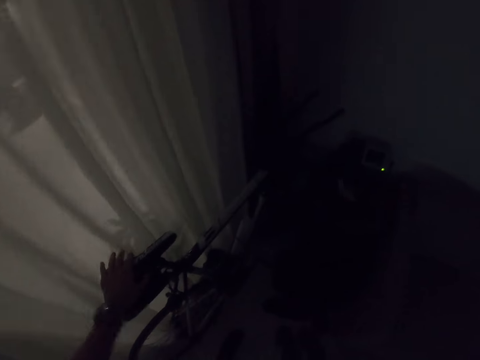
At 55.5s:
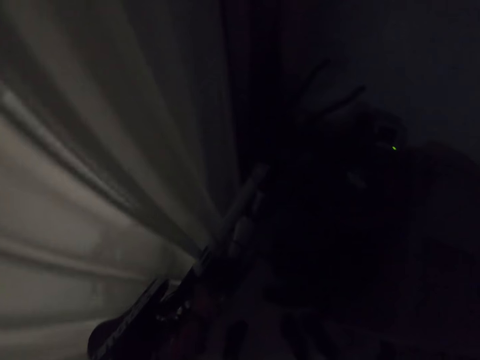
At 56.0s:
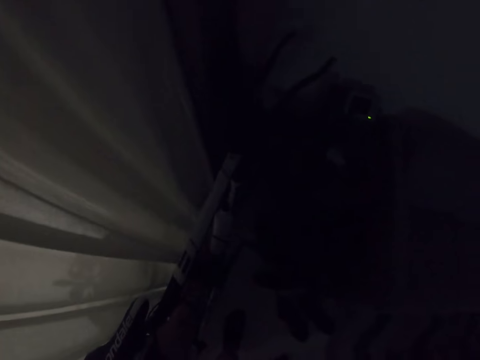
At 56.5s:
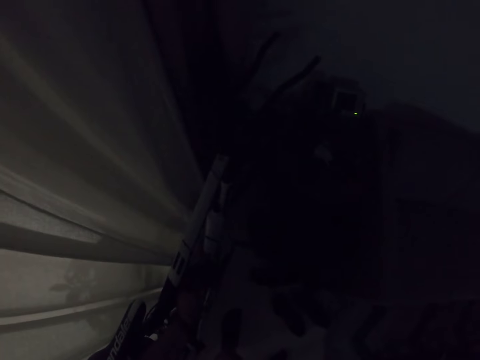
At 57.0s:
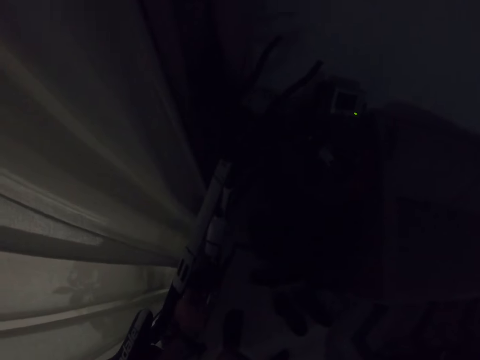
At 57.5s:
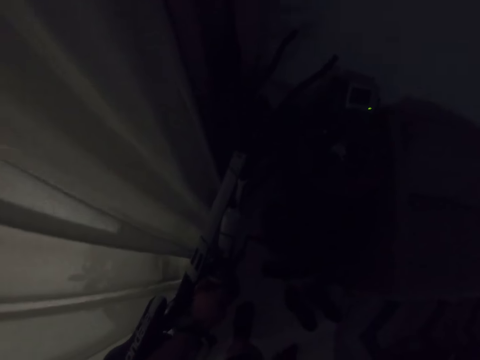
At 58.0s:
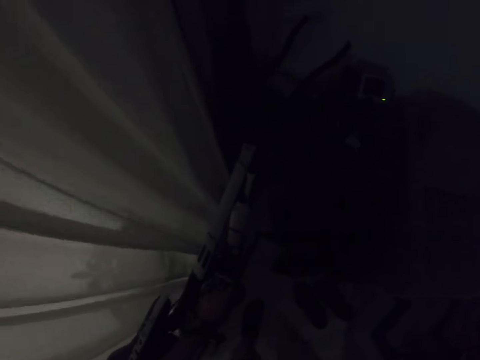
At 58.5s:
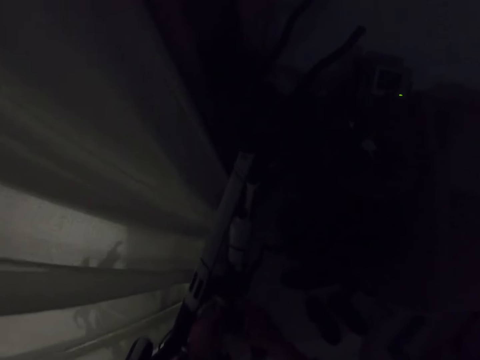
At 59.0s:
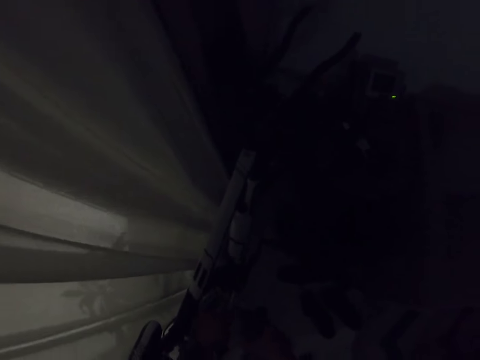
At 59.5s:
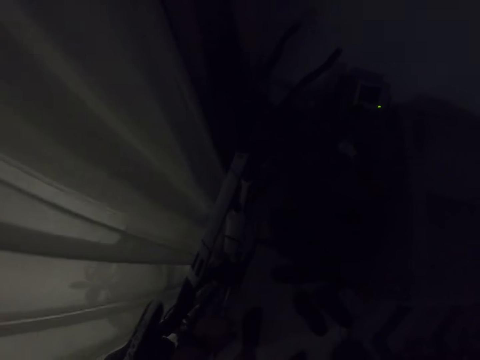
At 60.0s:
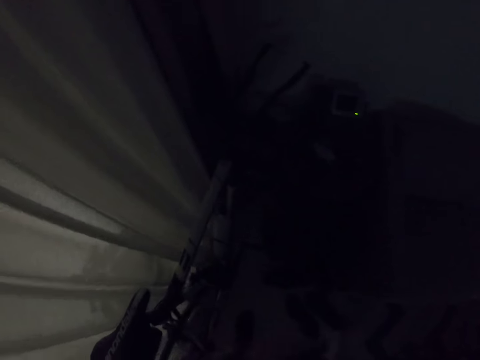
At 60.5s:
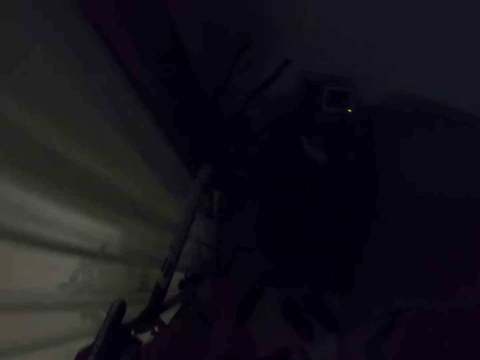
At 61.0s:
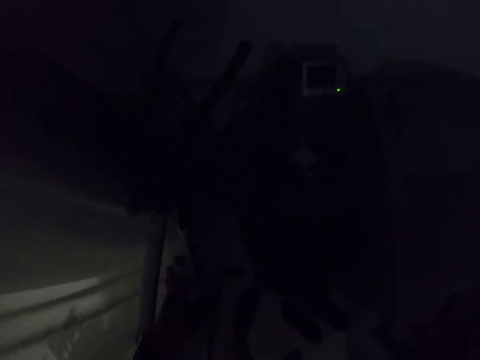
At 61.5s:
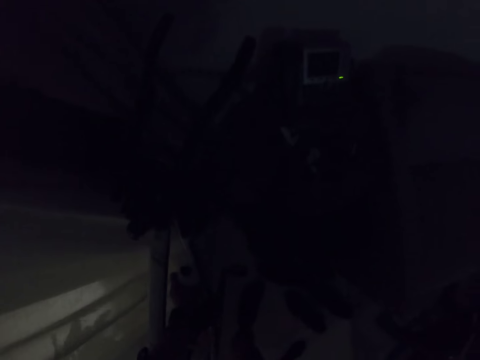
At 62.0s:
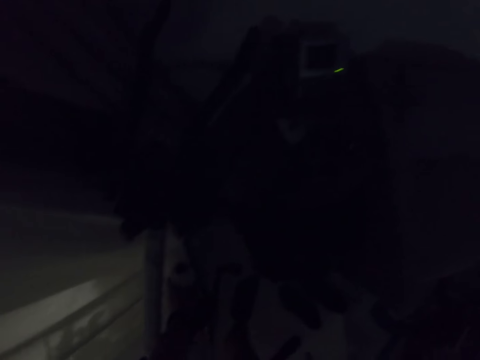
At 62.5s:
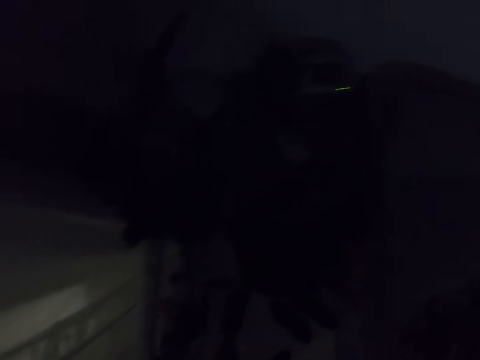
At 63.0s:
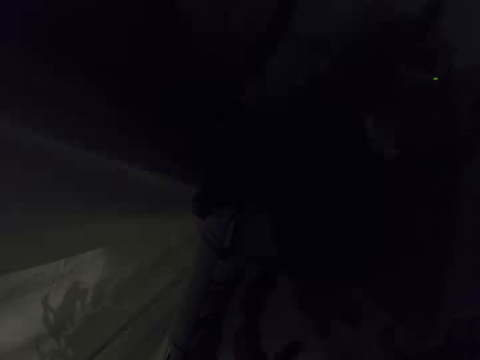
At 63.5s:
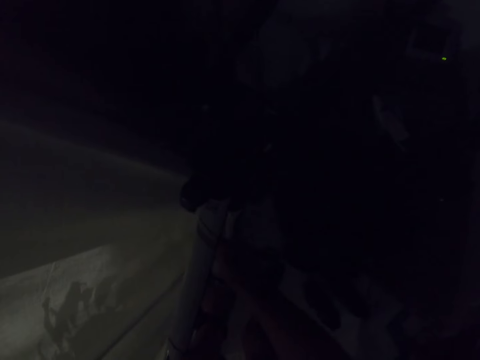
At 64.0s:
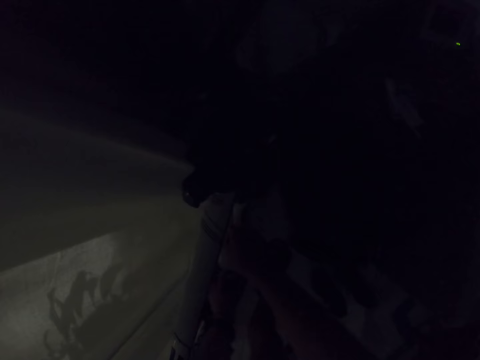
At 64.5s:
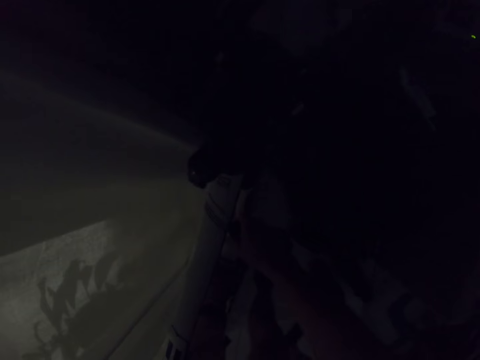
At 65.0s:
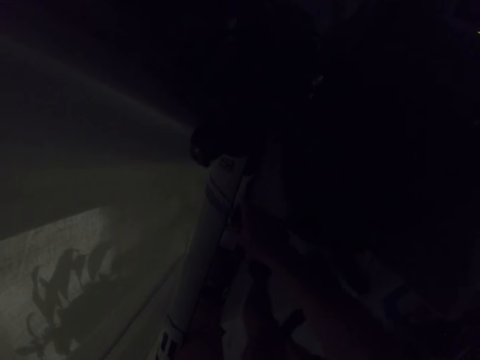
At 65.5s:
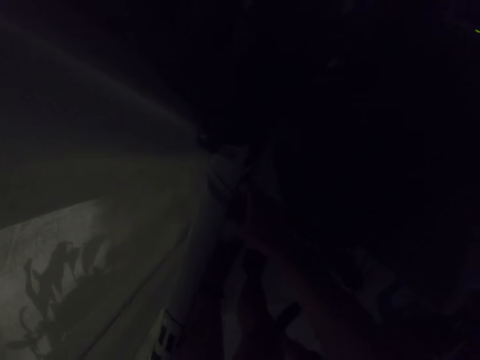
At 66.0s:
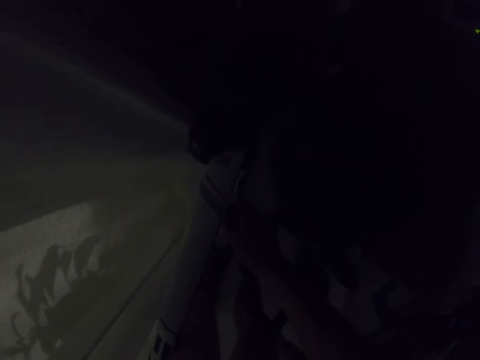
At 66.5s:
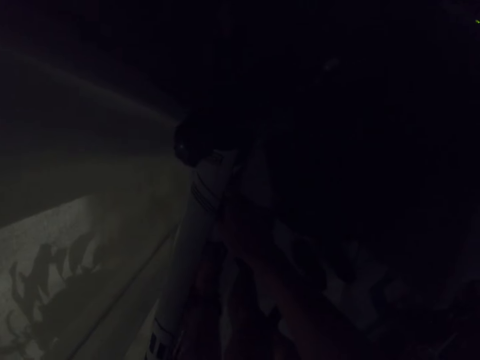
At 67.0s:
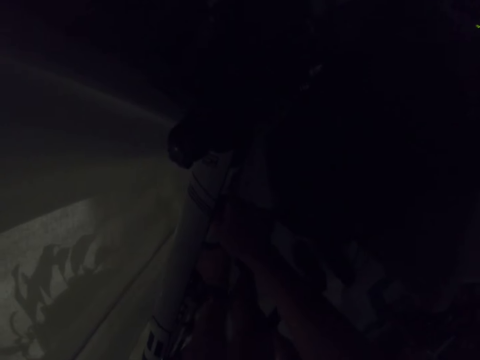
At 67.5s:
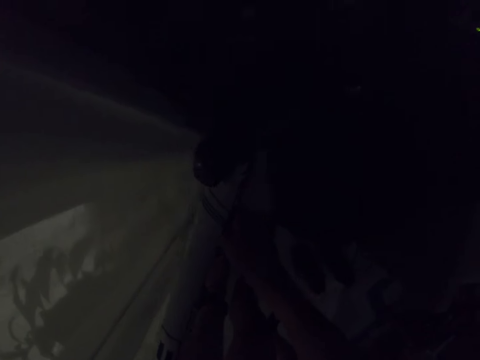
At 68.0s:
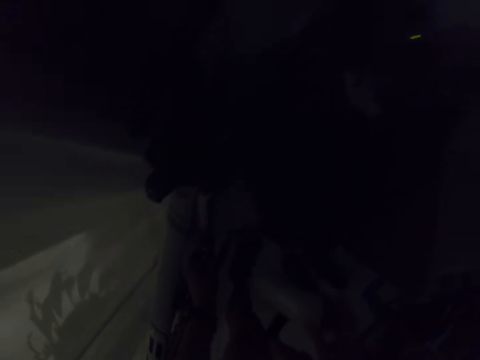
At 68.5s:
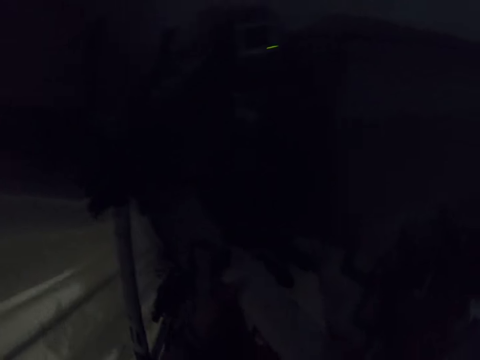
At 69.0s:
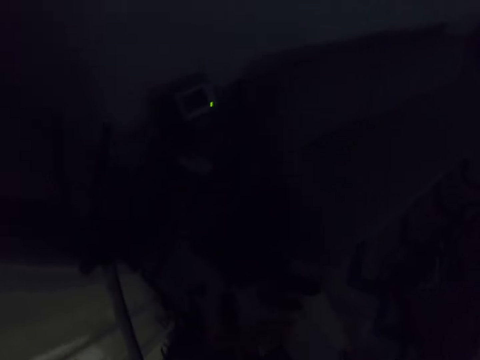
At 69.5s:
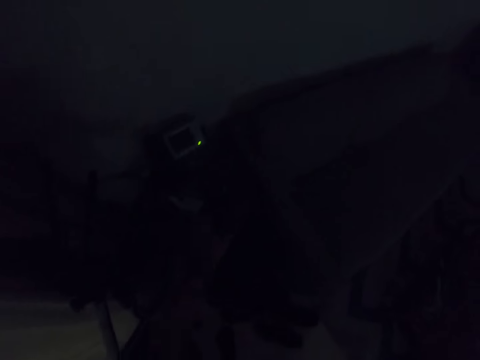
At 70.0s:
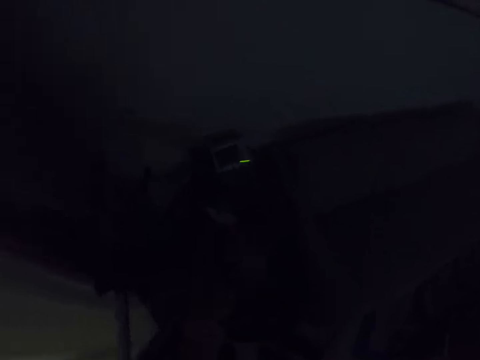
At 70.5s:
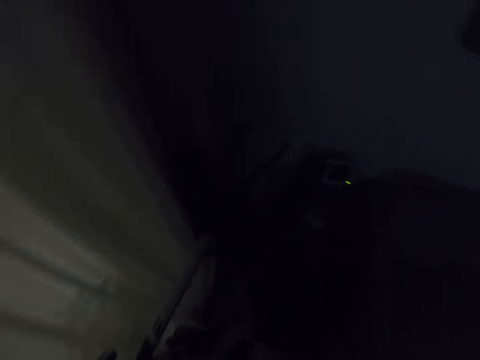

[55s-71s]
The camera wearer touches something on the bike. They hold the water bottle. They open the lid of the water bottle. They remove the water bottle on the bike. They pick up something.

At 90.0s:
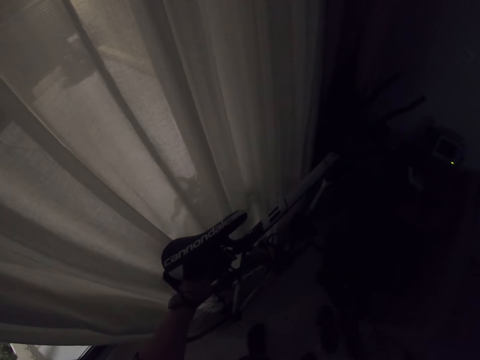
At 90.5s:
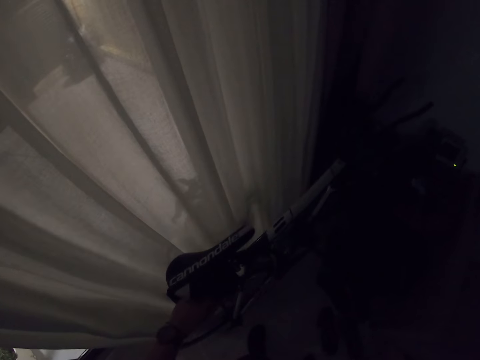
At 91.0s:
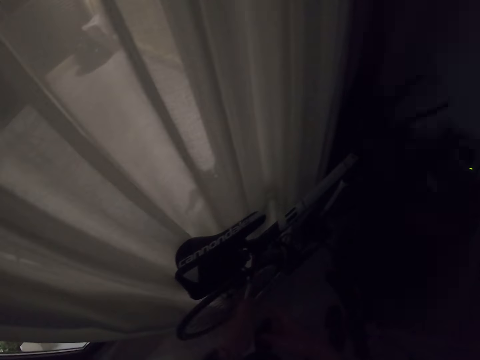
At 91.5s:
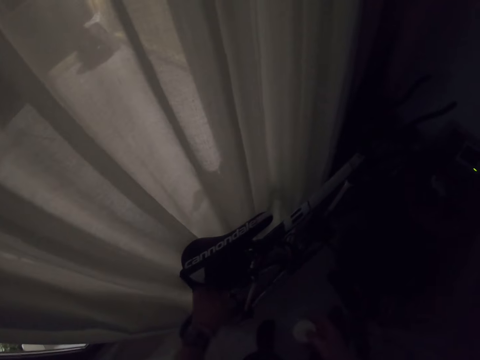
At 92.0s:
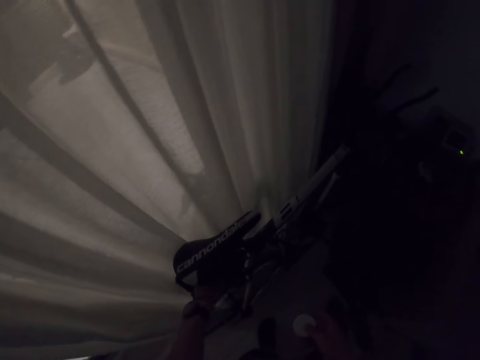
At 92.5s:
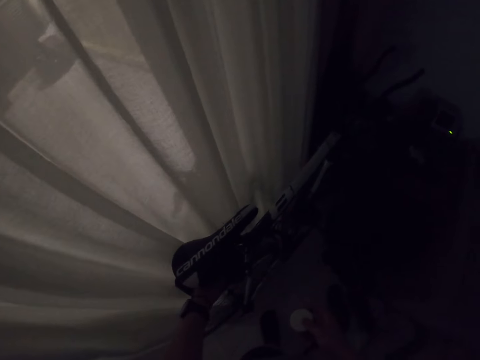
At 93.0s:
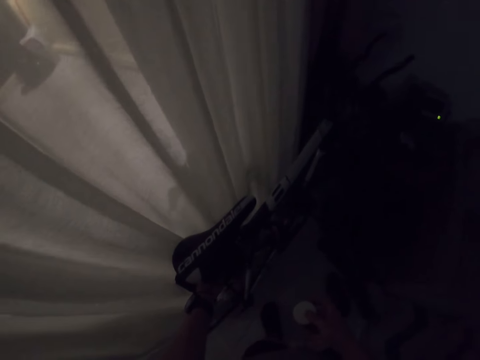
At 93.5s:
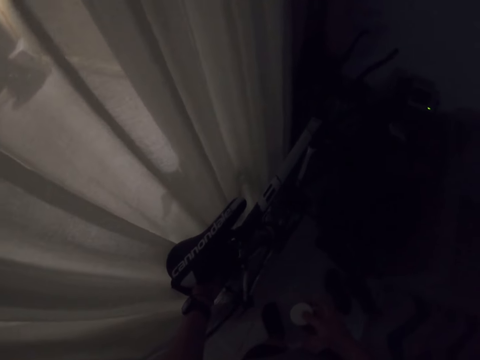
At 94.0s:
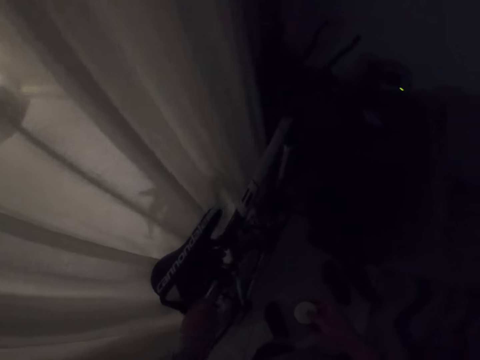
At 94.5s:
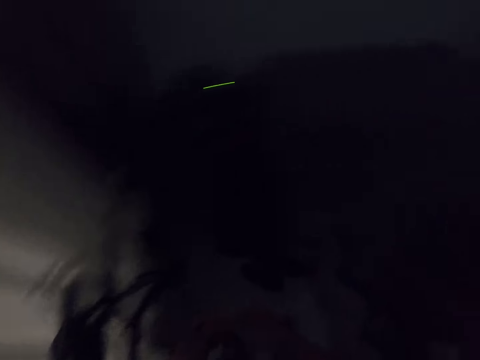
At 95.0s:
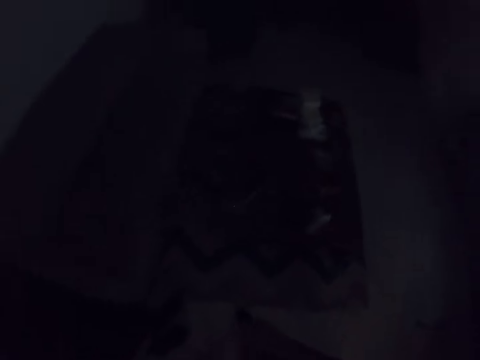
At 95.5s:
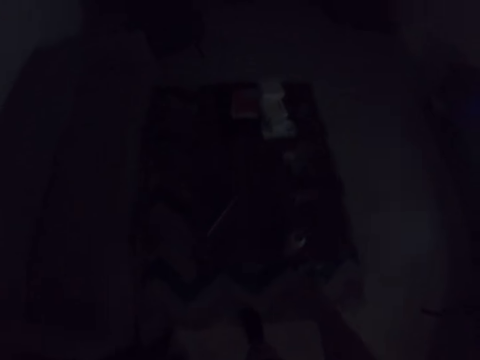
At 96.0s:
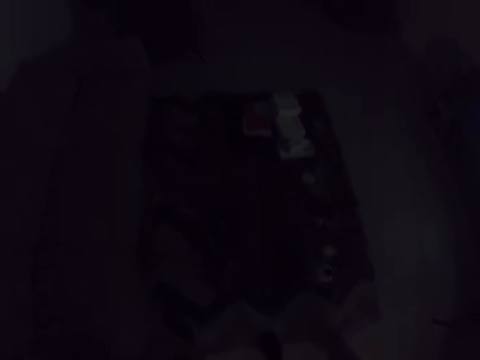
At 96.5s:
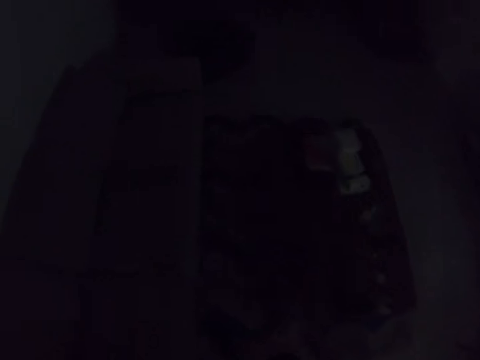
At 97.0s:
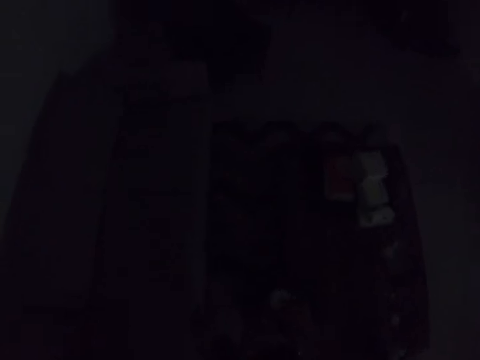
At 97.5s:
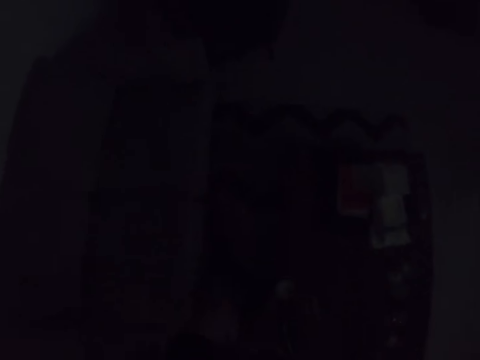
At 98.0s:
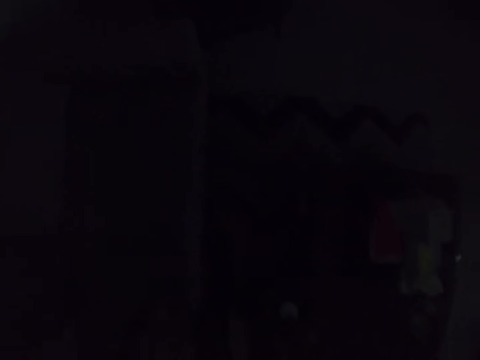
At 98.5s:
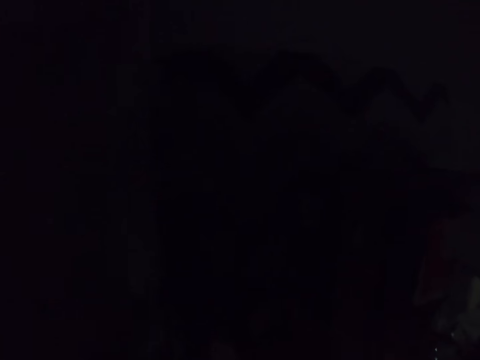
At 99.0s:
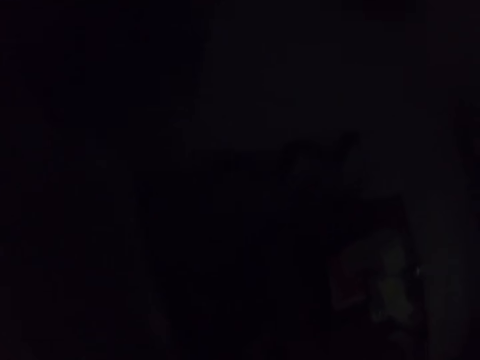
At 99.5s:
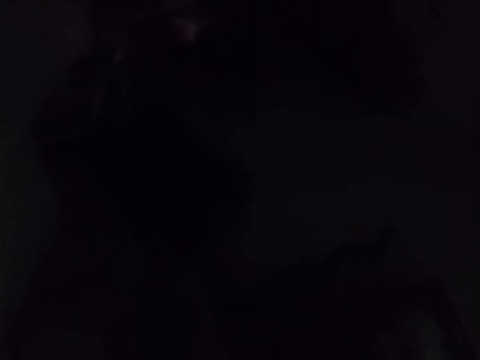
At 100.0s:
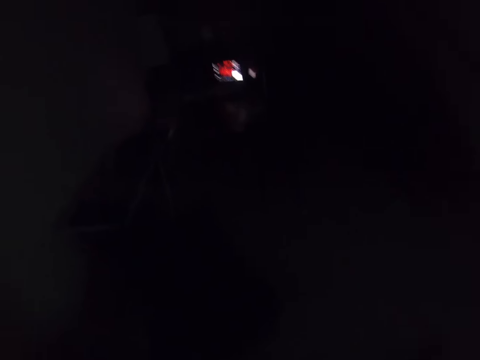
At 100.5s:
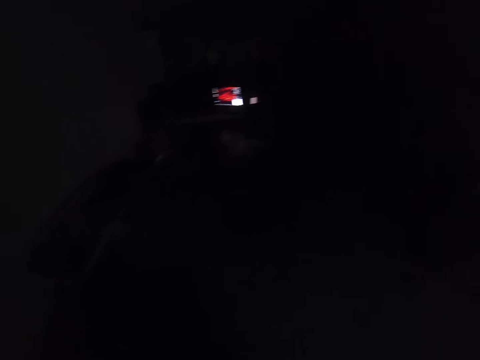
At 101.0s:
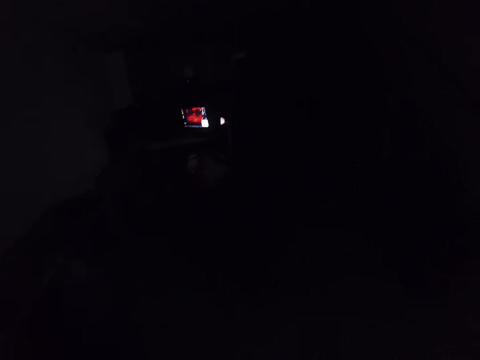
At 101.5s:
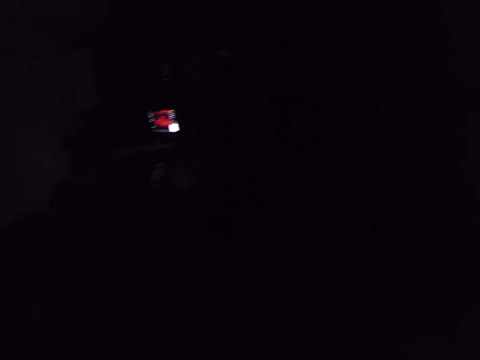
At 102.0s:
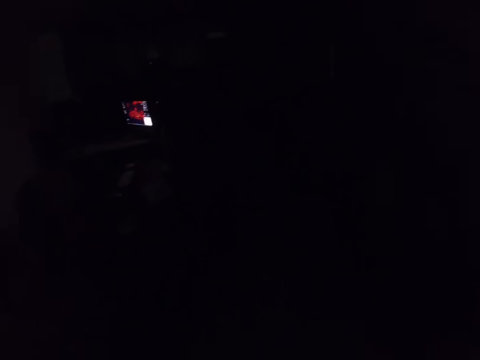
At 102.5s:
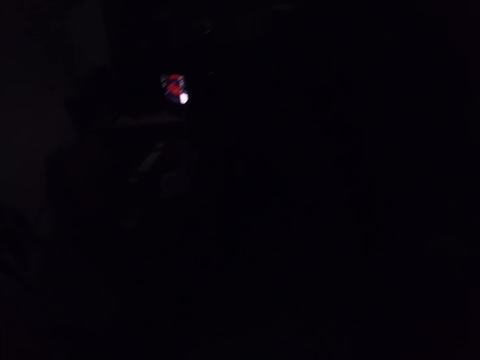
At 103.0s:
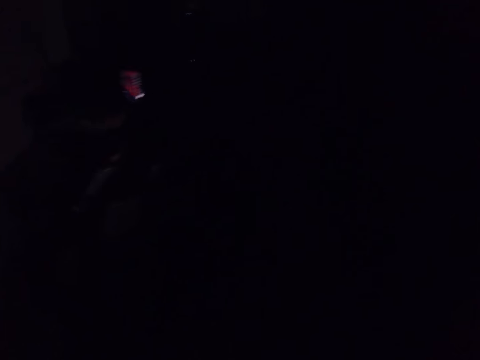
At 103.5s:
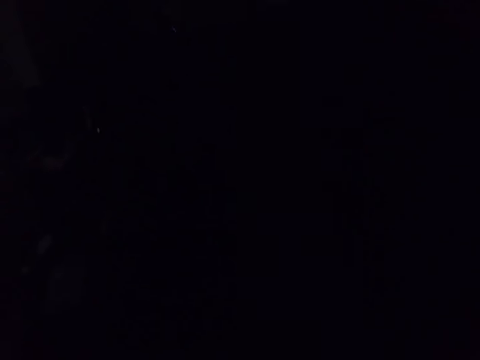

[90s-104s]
The camera wearer checks the bag on the bike. They pick up something in the bag on the bike. They drop something on the table. They walk around the house. They drop something on the bottom of the table. They walk around the house.
